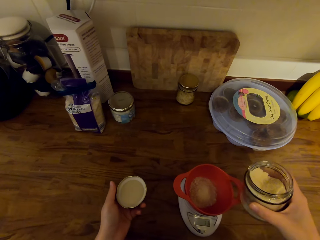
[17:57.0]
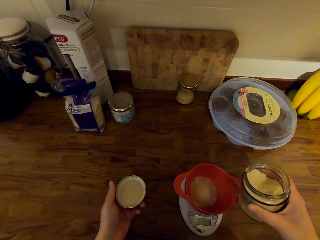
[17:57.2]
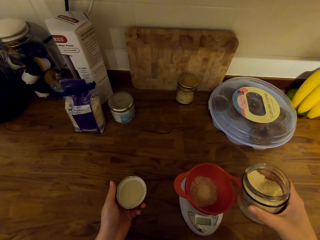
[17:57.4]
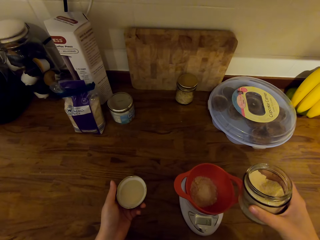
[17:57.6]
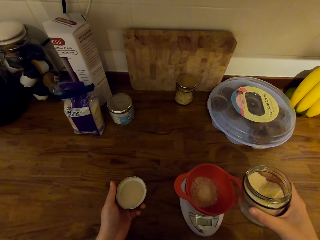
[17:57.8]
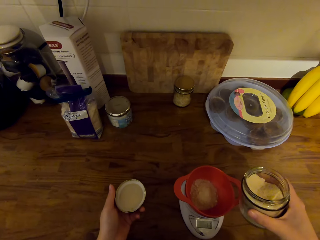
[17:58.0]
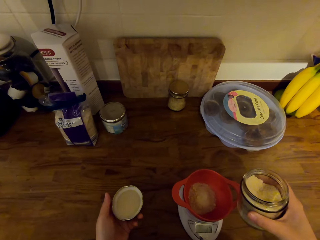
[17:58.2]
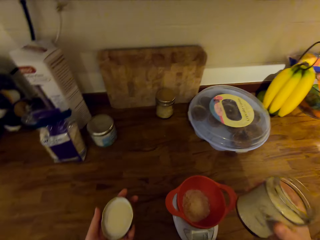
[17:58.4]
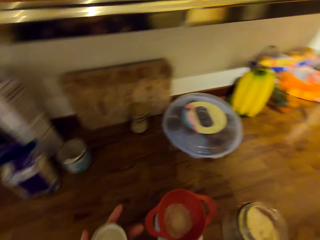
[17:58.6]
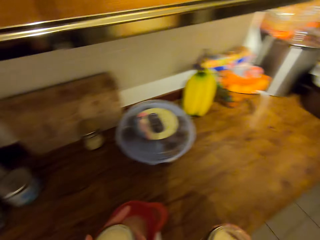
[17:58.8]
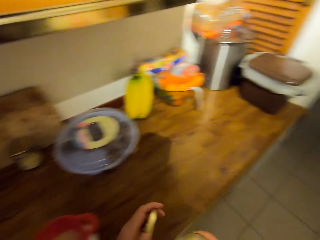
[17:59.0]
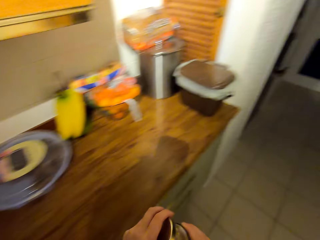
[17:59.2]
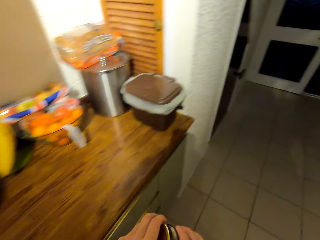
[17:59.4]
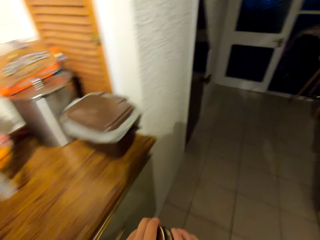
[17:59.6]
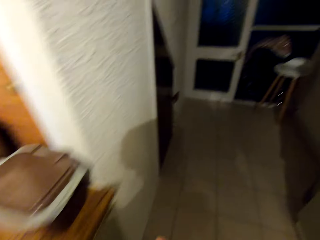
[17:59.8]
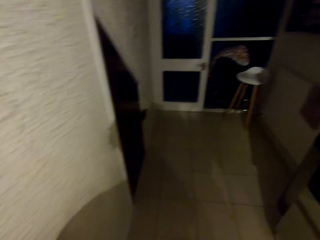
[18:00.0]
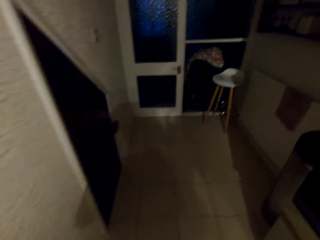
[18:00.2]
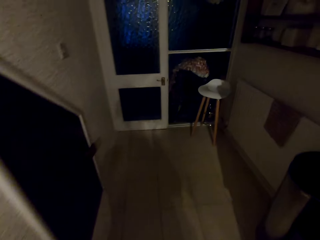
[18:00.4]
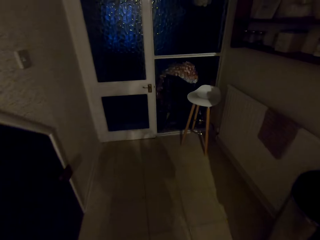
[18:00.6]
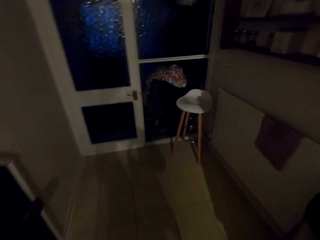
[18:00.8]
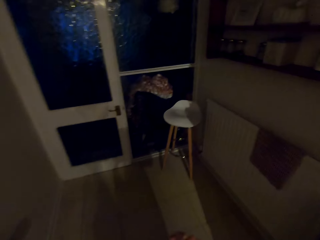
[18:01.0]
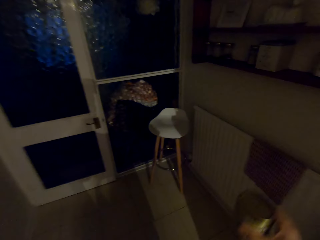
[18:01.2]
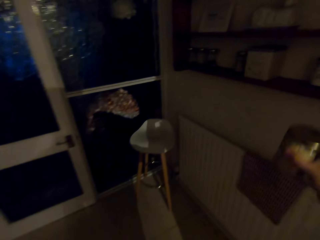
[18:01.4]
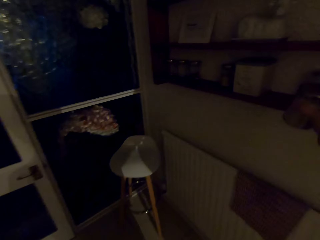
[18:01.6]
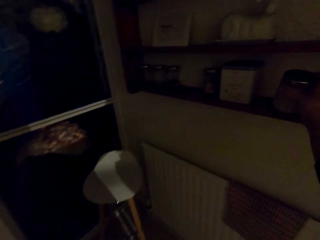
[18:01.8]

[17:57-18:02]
The camera wearer closes the can with a lid. They walk towards the wall rack. They turn around the kitchen. They walk around the kitchen.

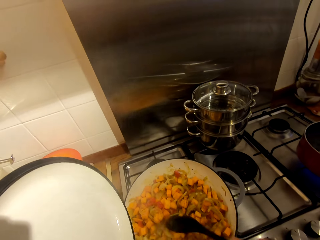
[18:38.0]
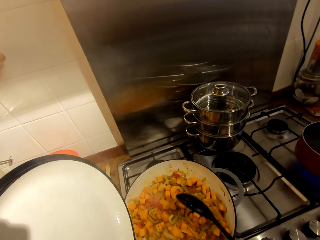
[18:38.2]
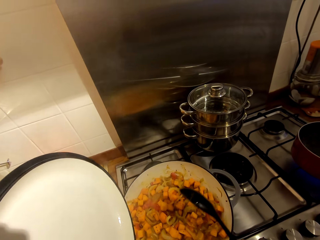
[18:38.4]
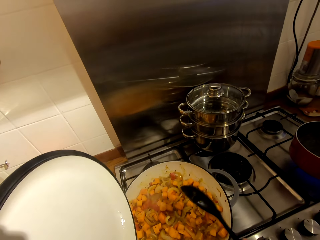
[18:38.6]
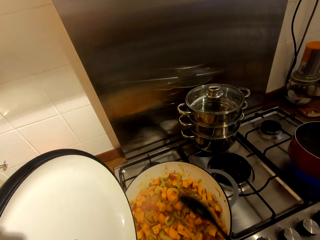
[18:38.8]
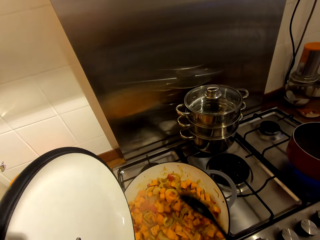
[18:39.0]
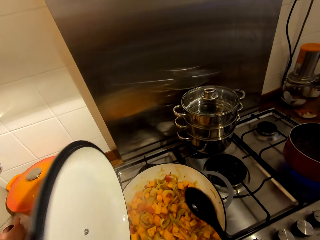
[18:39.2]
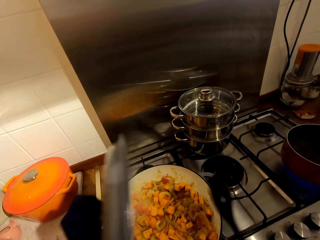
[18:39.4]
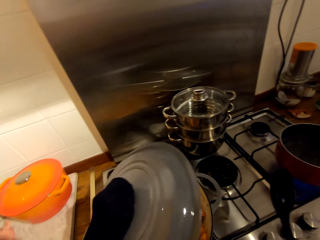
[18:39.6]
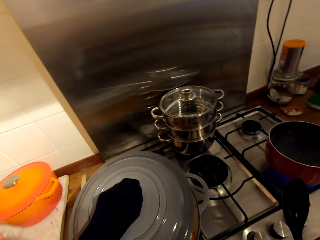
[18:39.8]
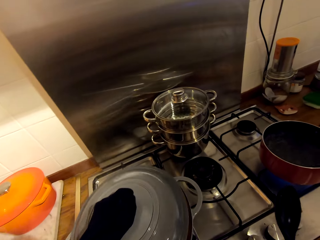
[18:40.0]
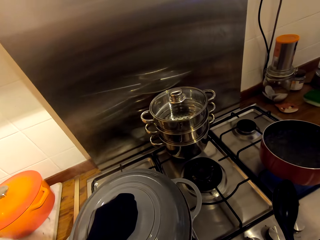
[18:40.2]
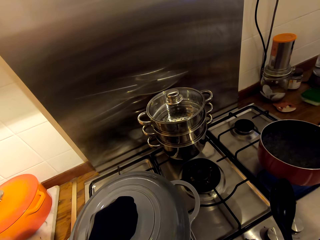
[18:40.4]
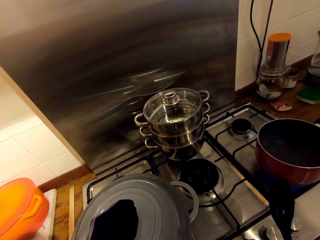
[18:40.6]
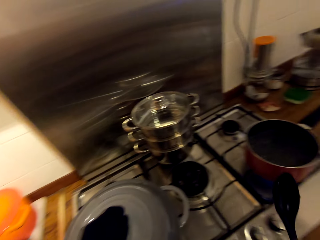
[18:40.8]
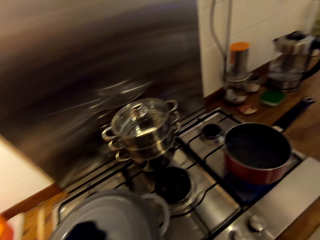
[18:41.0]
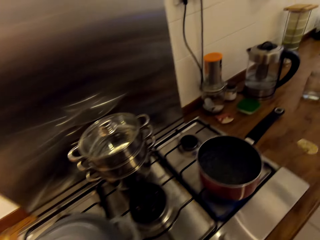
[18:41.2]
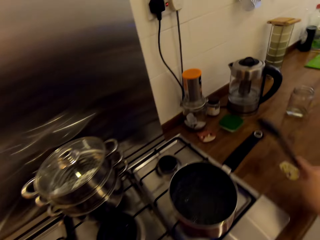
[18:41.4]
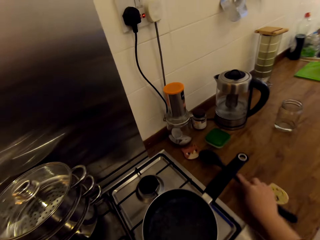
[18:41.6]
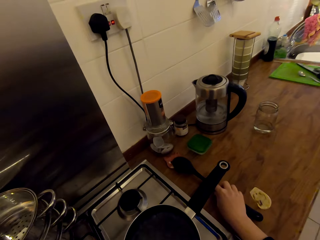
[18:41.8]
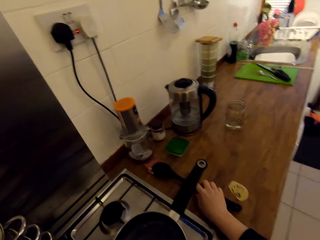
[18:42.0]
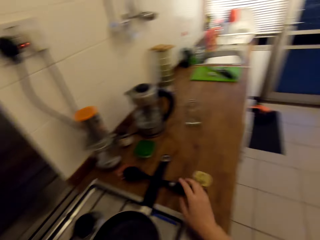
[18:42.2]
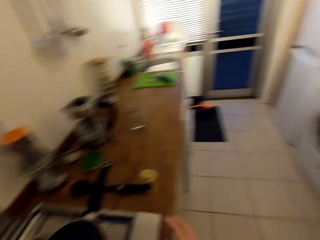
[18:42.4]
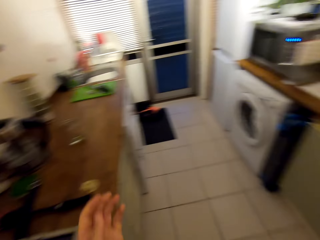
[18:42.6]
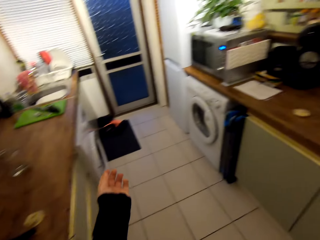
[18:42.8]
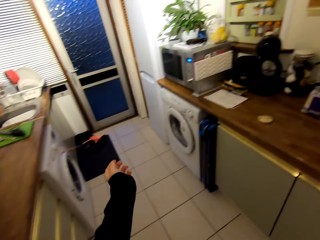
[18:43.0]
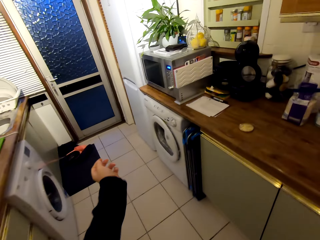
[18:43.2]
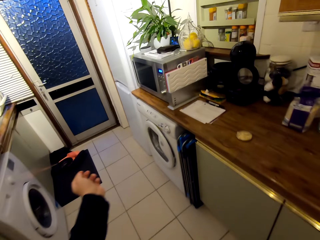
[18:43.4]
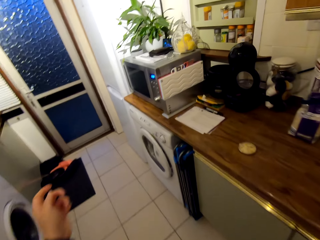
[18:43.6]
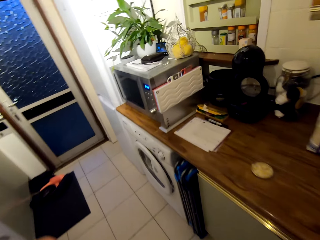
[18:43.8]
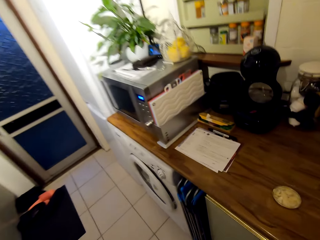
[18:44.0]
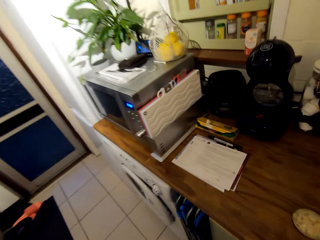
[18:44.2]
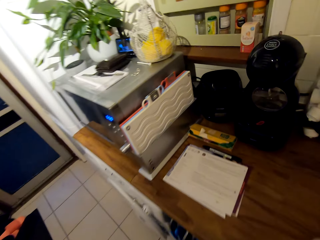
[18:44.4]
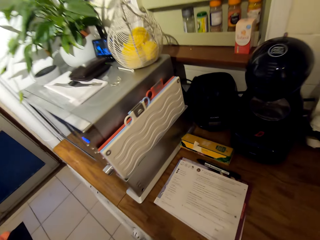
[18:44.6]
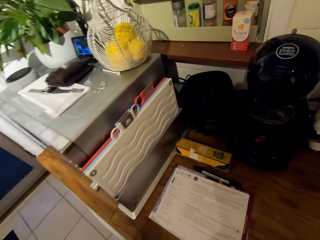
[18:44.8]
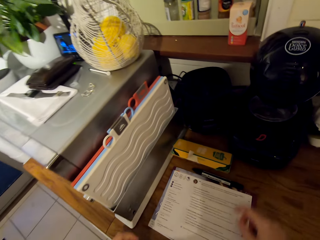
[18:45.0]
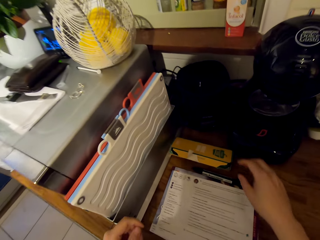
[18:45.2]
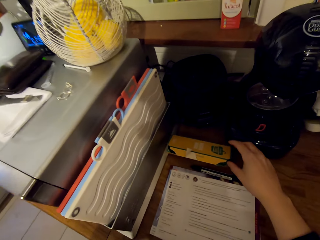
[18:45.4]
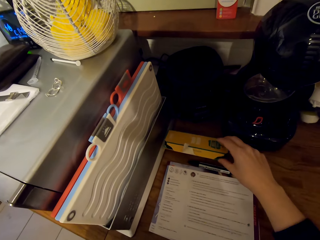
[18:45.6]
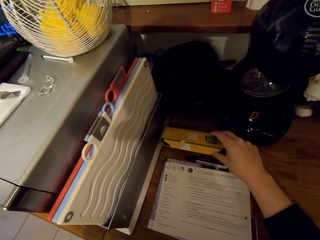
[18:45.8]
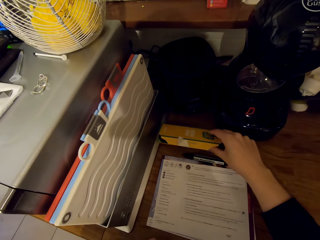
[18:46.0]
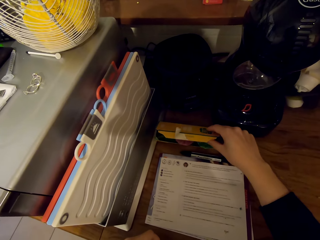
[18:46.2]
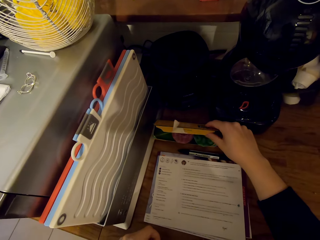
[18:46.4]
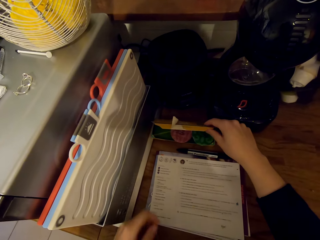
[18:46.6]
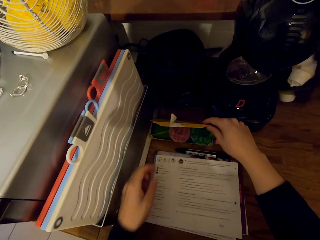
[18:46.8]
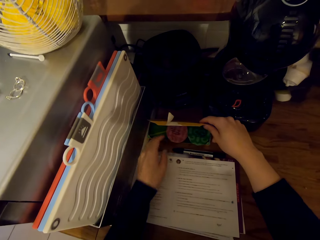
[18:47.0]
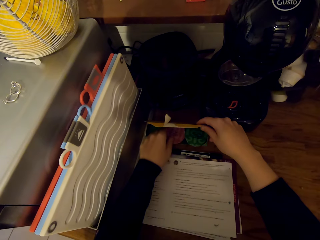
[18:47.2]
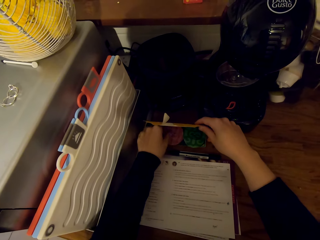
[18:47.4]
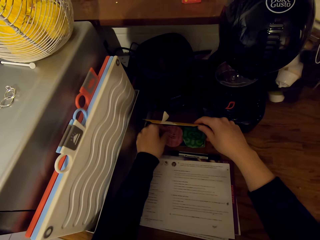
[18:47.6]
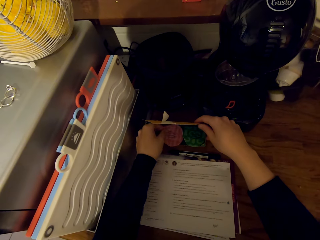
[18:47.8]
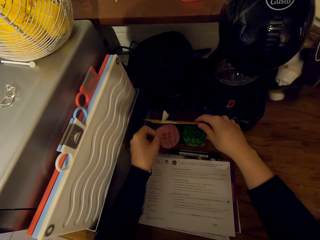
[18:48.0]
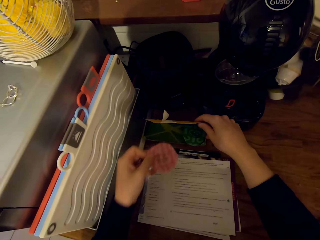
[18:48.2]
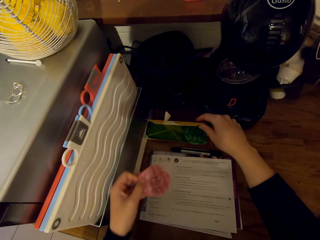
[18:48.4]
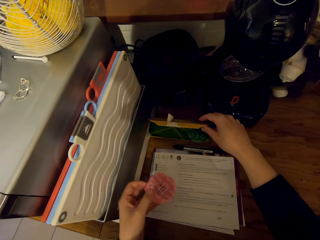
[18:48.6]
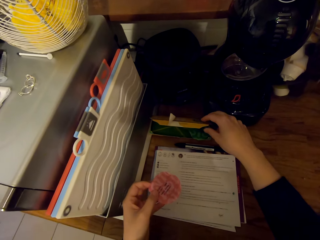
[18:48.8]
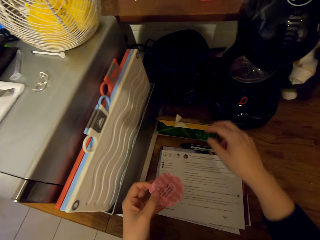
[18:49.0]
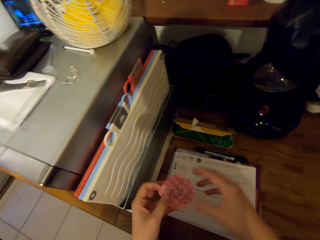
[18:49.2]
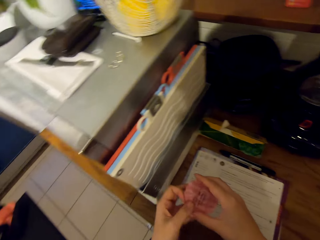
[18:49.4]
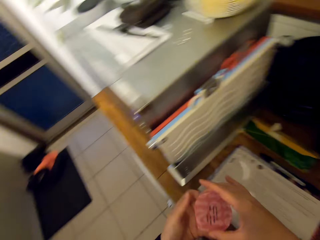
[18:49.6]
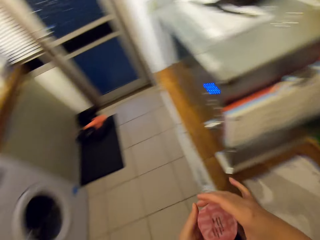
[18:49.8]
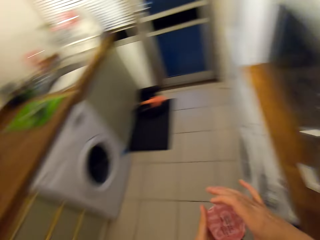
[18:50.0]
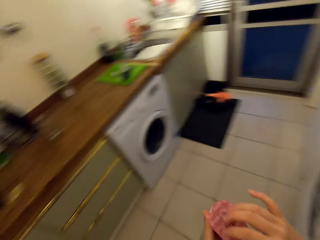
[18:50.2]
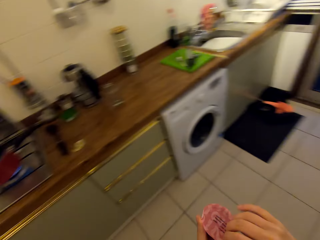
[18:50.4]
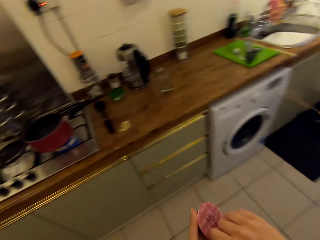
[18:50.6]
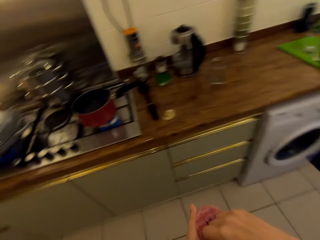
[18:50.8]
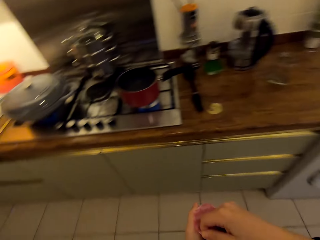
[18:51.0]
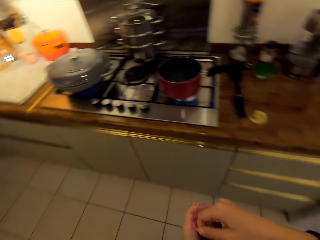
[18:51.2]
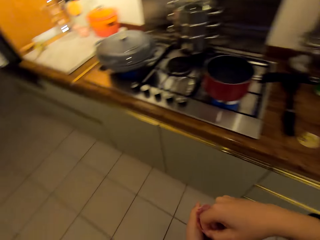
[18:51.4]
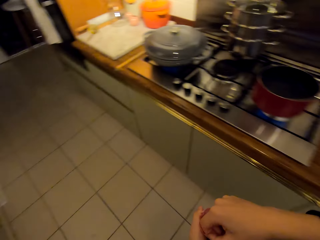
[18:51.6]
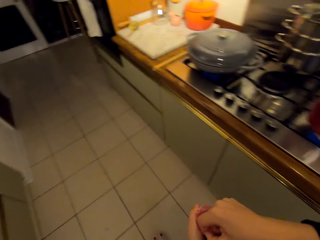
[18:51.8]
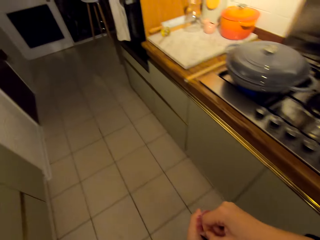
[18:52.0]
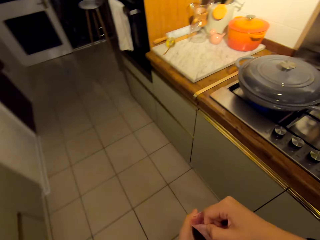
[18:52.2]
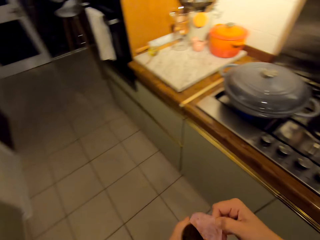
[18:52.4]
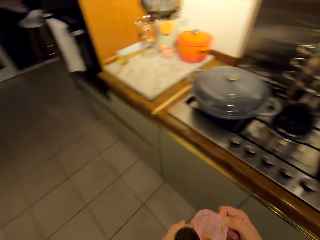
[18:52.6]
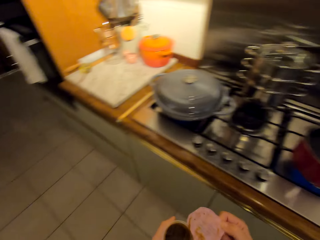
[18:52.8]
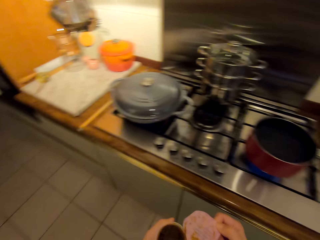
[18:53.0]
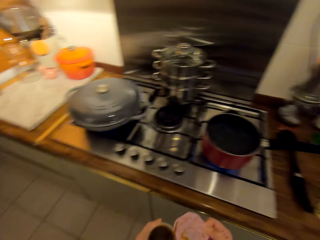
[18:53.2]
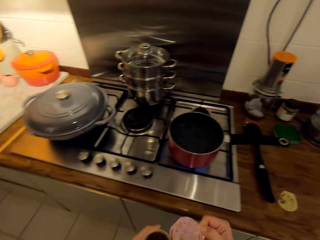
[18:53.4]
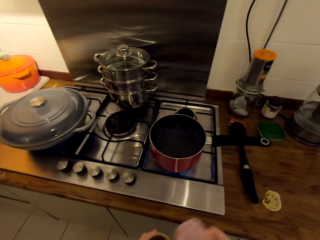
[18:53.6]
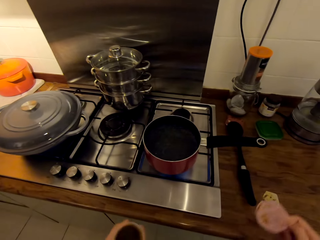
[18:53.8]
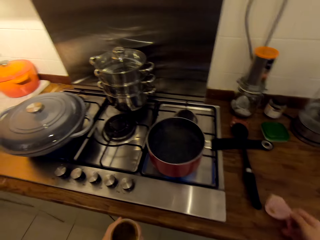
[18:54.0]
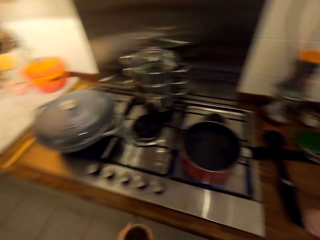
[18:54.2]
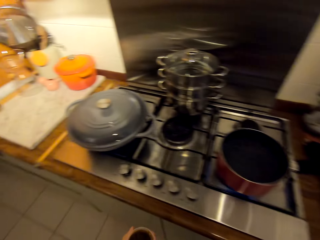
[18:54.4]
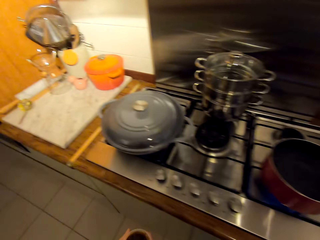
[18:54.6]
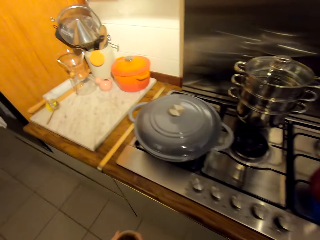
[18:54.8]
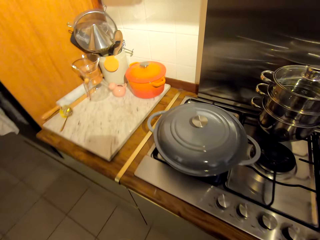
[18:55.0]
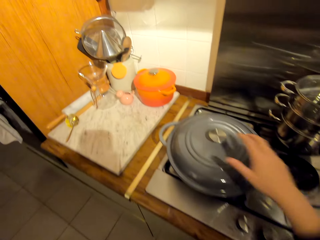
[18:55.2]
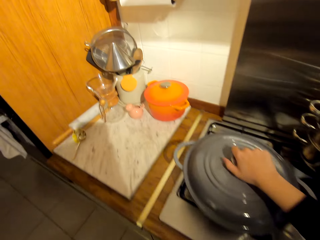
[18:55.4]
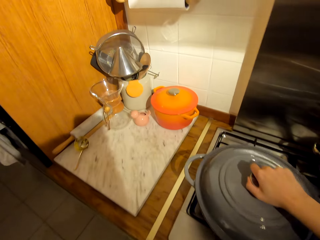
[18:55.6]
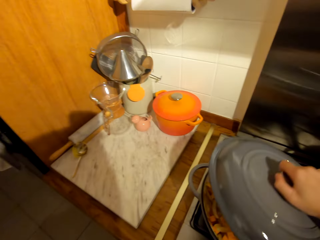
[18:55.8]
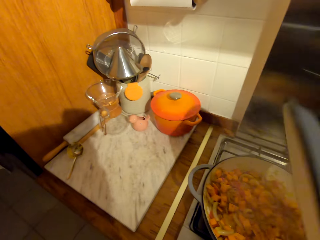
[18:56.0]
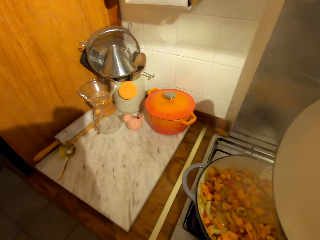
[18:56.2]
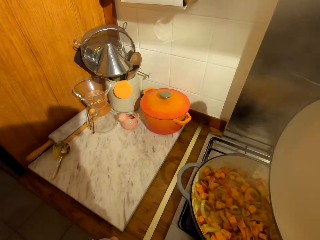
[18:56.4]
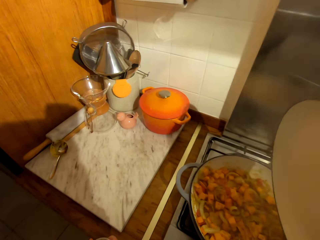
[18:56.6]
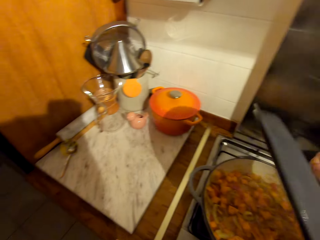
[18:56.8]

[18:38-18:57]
The camera wearer hits the spoon on the edge of the pot. She covers the pot with the lid. She places the spoon on the counter. She turns around the kitchen. She pulls on the sweater's sleeve. She walks towards the microwave. She reads the sheet of paper. She opens the box. She removes the container or food color from the box. She holds the container with both her hands. She turns around the kitchen. She walks towards the cooker. She turns around the kitchen. She removes the paper from the container. She walks around the kitchen. She places the paper on the counter. She turns around the kitchen. She removes the lid from the pot.
